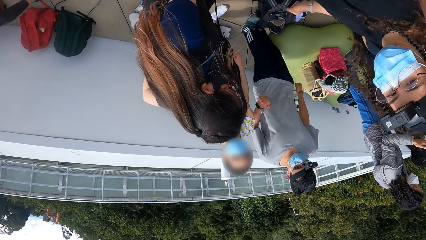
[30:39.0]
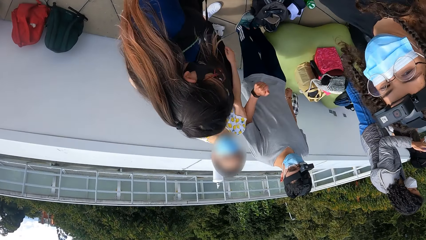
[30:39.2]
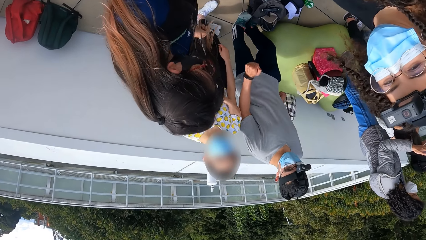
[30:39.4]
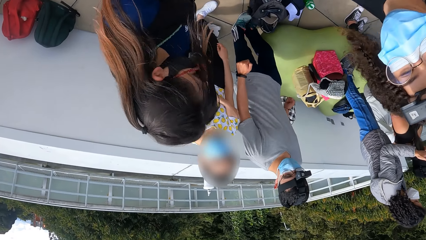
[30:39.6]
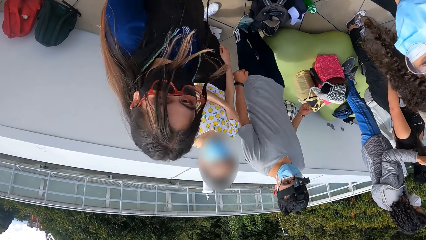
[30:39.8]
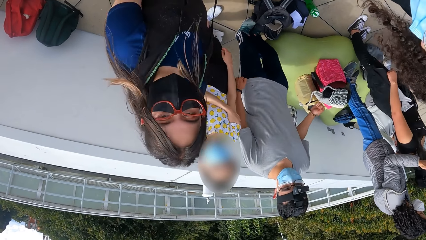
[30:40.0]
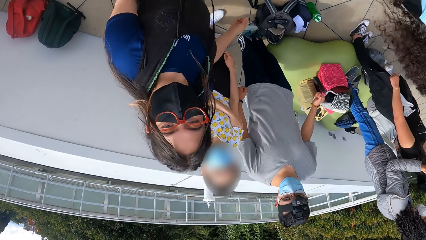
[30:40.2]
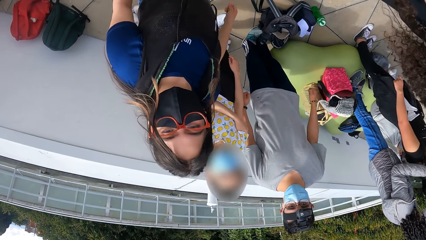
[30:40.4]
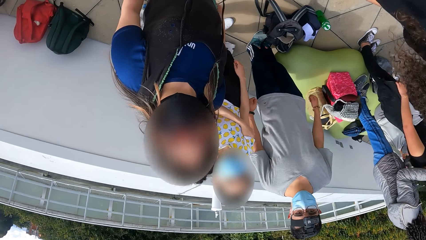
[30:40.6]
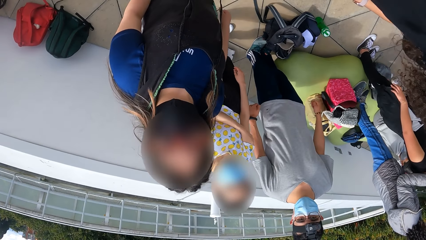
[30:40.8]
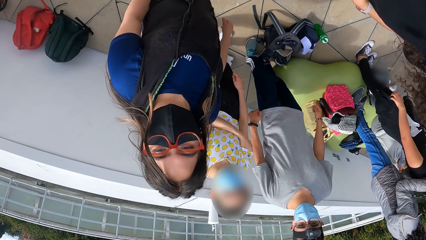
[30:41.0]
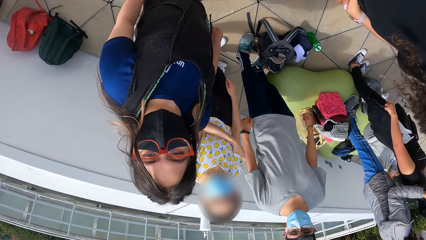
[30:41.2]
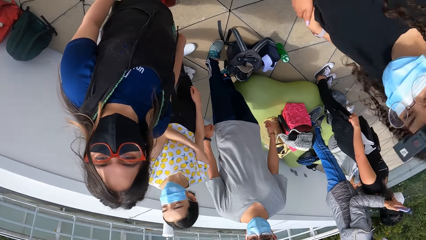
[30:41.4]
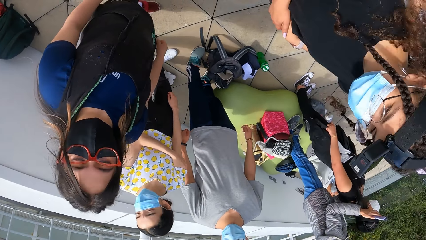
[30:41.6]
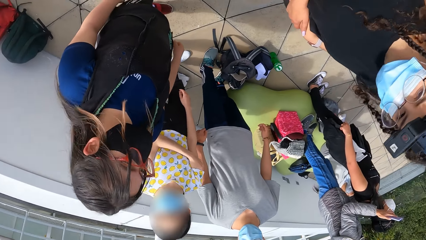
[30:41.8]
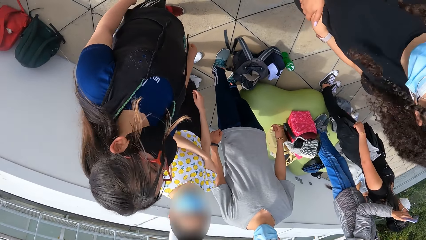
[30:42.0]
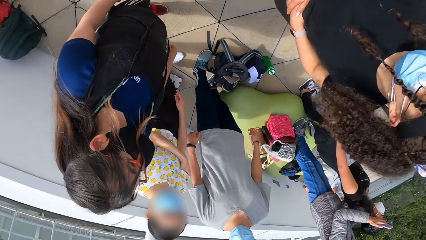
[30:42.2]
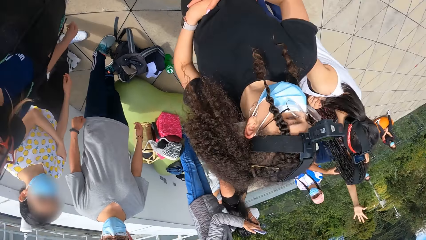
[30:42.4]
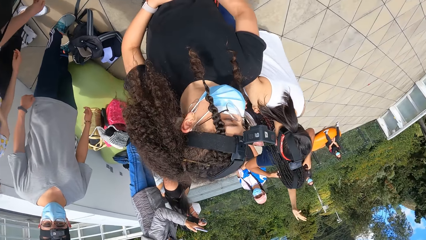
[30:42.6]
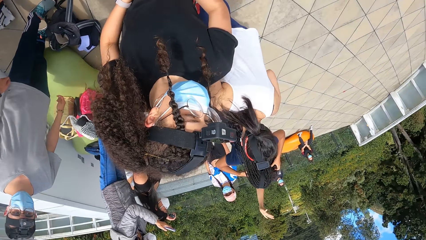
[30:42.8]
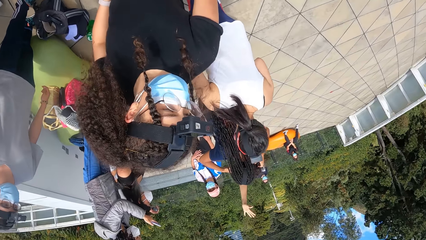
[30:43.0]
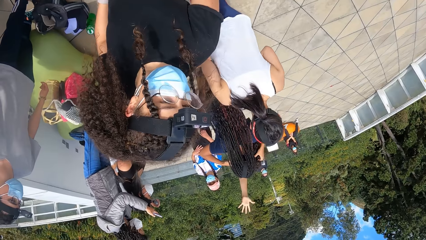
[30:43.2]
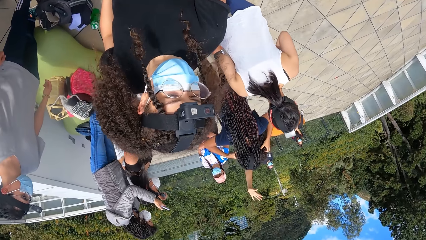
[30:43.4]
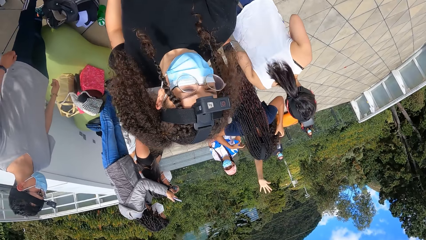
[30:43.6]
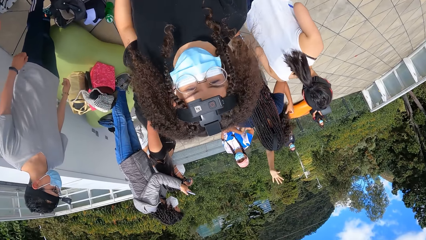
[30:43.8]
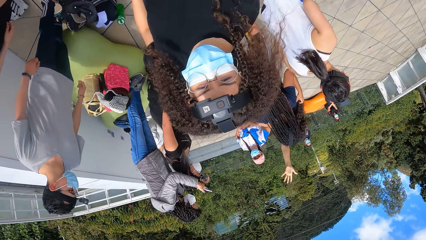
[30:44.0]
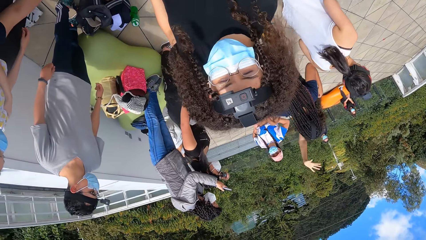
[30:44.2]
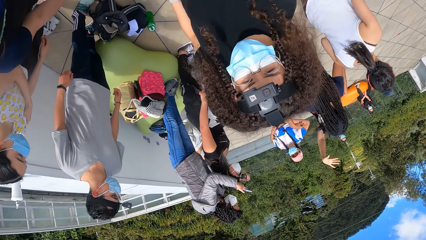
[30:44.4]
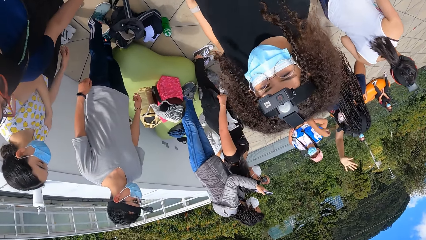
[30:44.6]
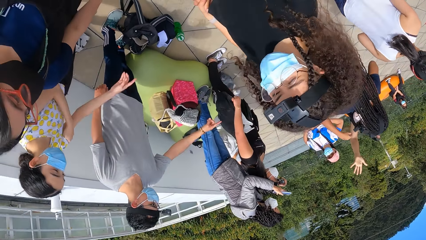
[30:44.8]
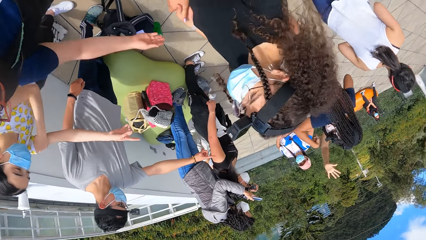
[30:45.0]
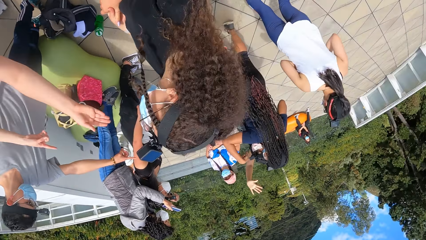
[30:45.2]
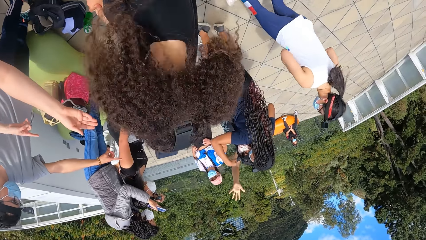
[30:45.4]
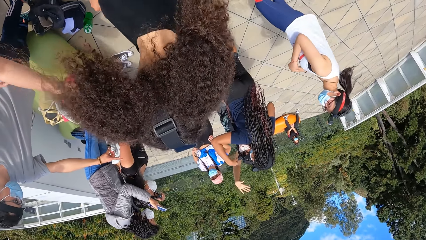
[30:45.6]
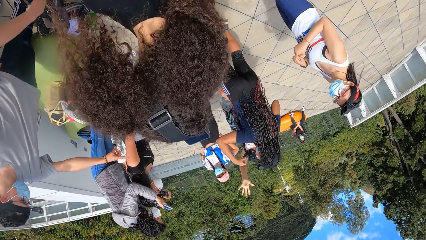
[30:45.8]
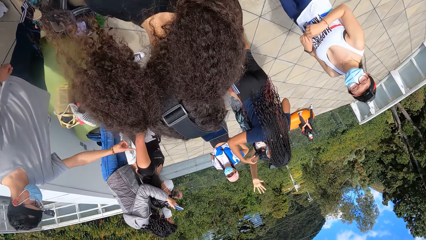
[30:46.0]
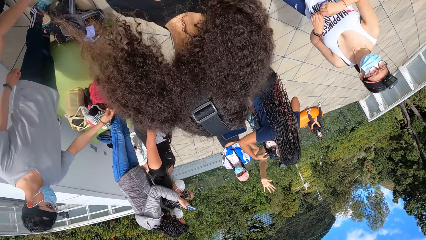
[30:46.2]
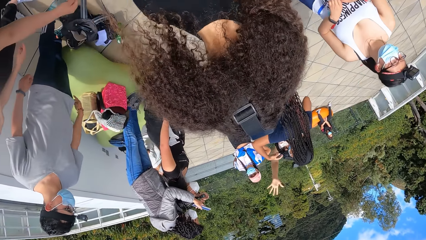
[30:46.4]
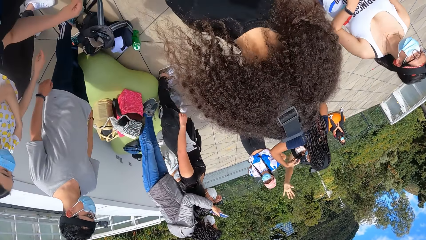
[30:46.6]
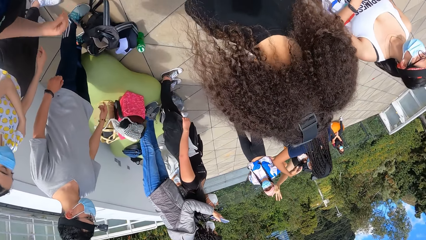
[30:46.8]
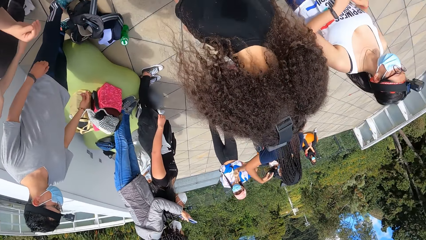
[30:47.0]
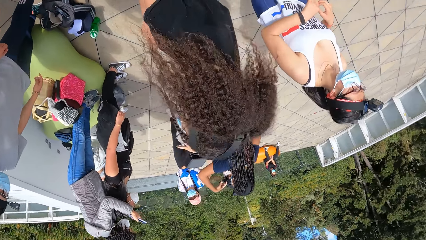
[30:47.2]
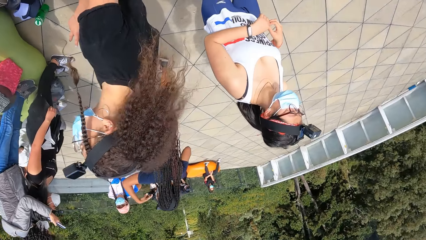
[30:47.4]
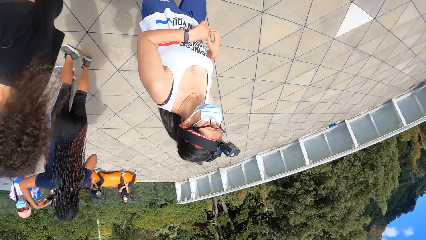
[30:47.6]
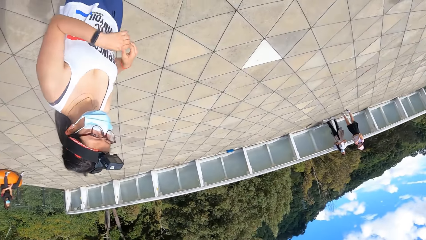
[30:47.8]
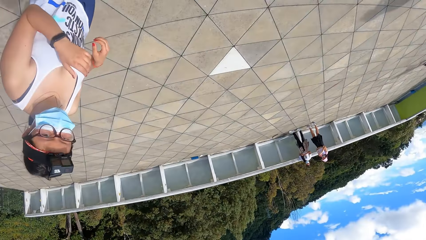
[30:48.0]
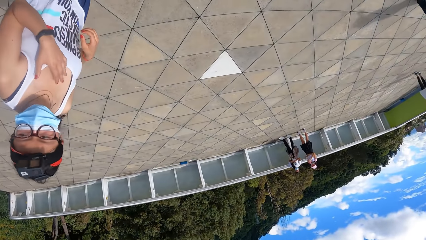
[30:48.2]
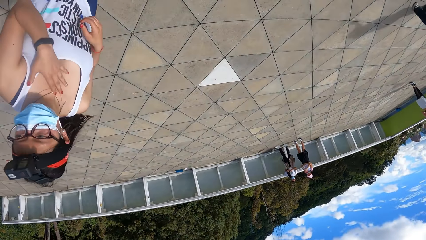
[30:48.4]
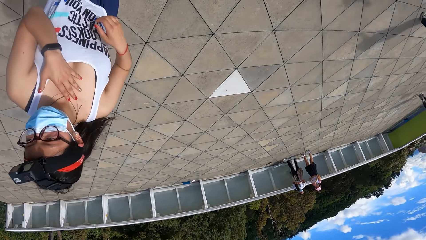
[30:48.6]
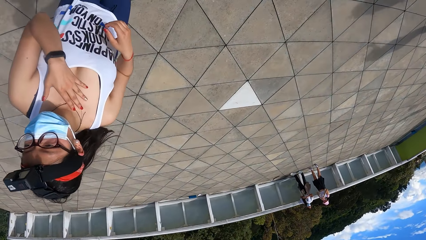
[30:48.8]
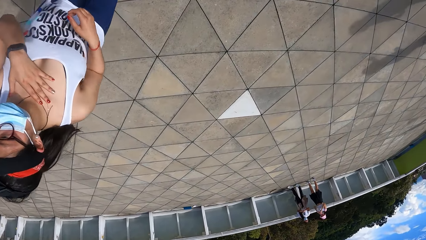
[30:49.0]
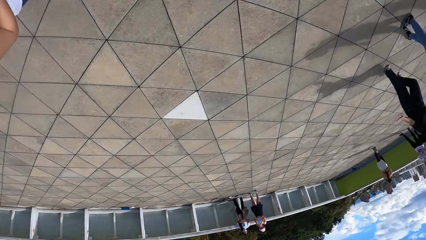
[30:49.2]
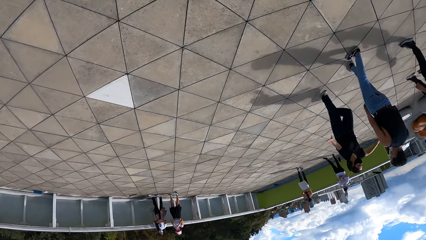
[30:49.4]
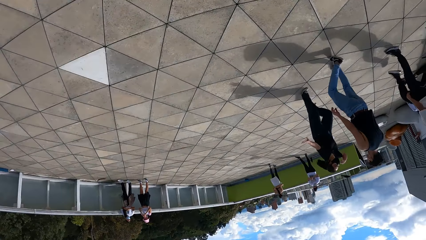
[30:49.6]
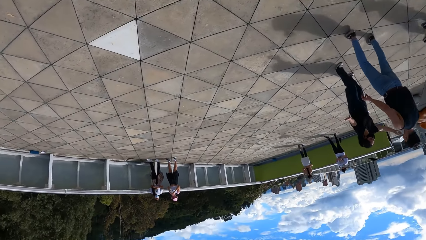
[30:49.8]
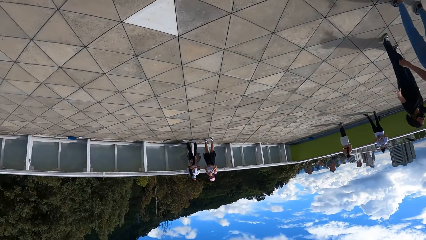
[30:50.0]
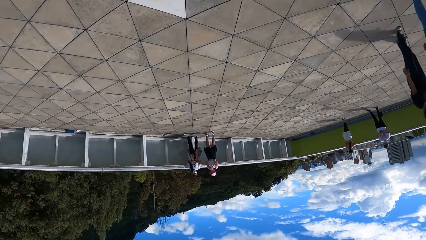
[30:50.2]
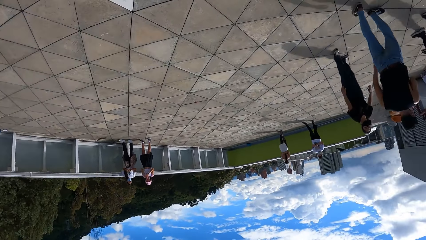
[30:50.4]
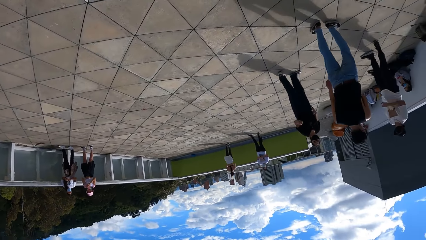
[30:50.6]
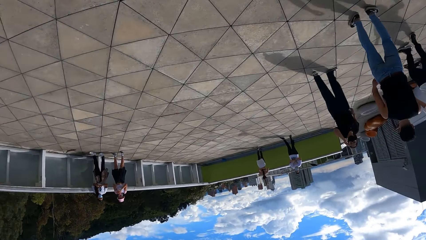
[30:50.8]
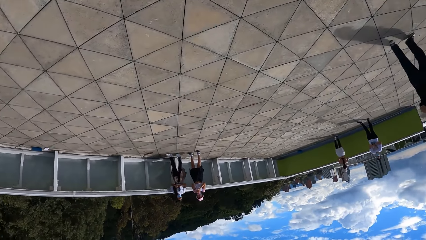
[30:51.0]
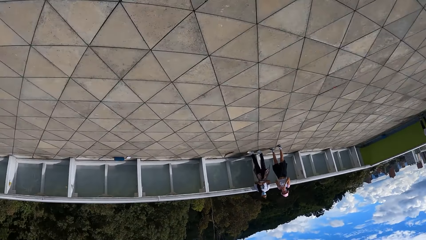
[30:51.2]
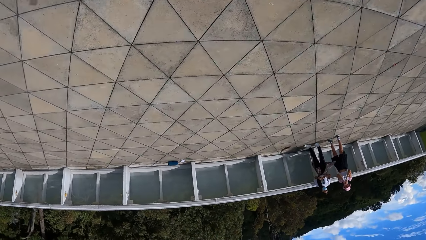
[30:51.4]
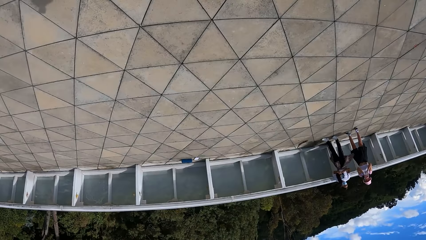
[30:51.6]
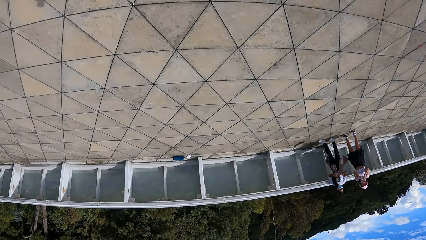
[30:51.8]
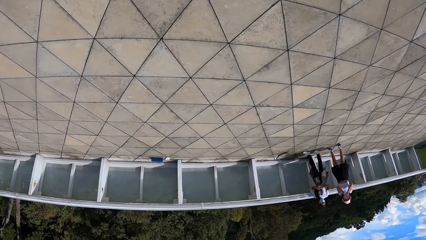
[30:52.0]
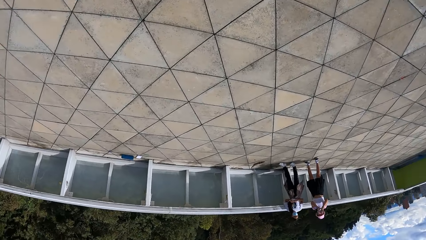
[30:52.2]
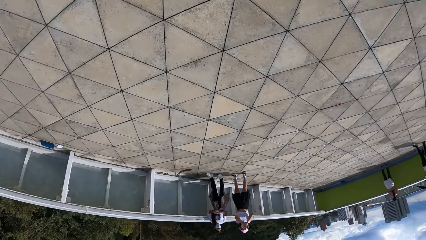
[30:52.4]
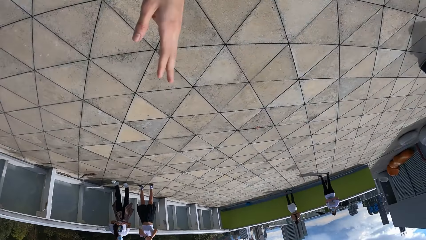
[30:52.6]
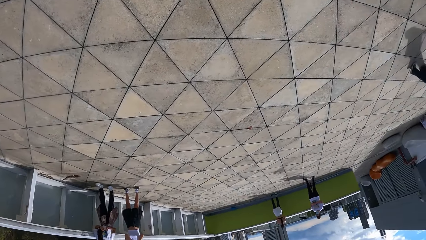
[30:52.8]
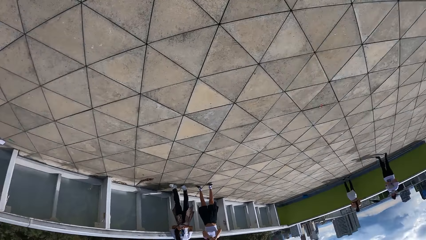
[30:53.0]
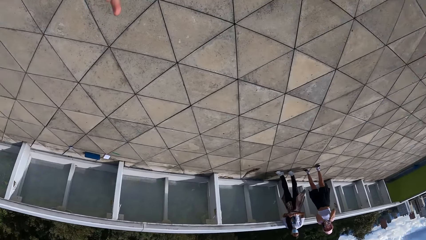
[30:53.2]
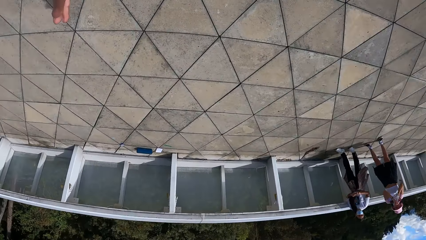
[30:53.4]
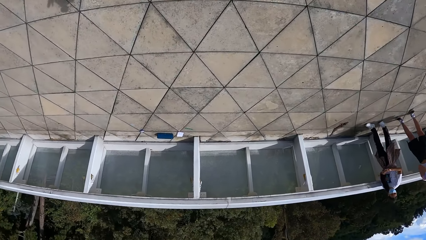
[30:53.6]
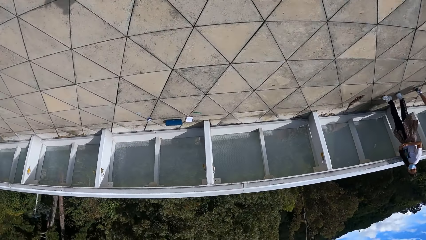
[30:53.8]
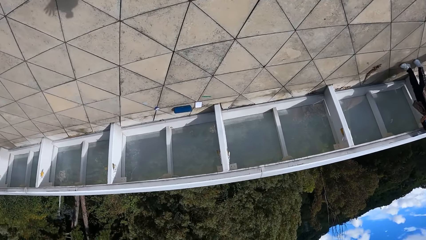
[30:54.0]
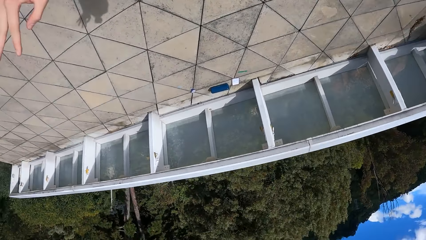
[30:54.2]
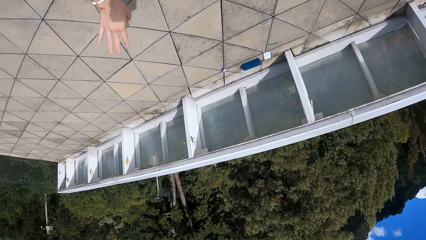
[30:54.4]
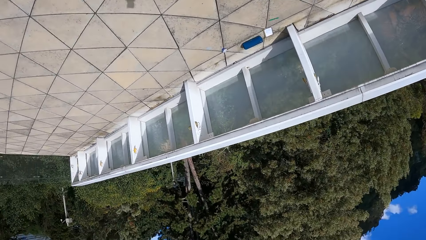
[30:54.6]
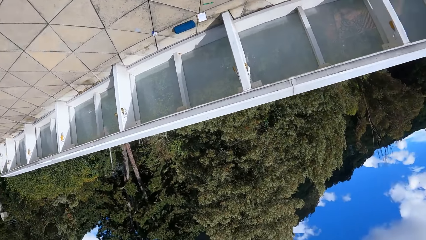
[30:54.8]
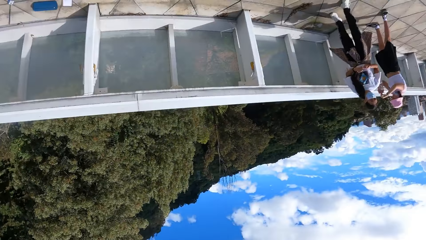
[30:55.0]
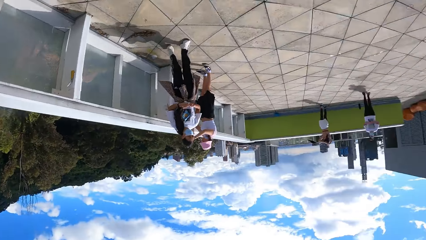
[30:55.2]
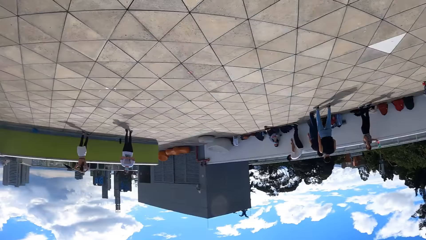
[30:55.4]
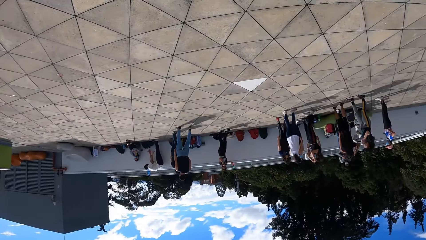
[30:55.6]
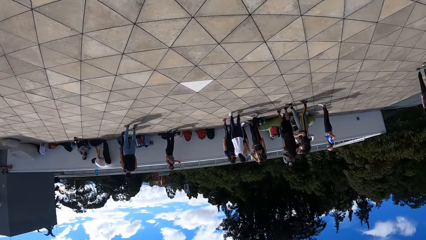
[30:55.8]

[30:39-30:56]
The camera wearer stops along the building. They look around the building.
